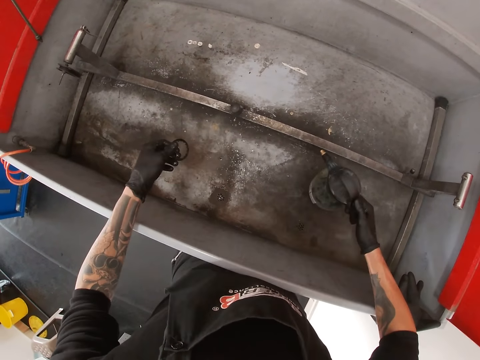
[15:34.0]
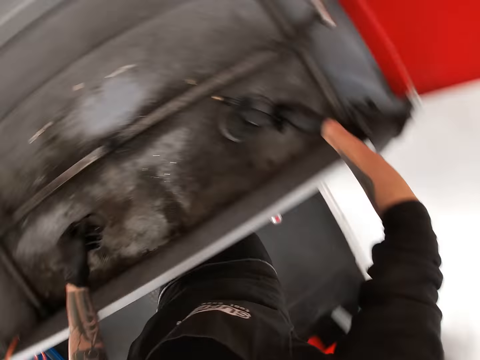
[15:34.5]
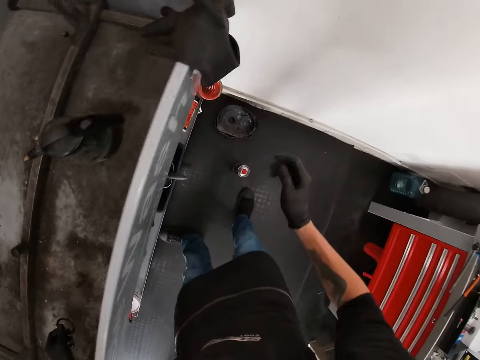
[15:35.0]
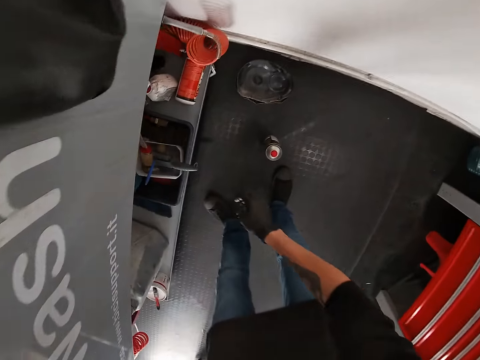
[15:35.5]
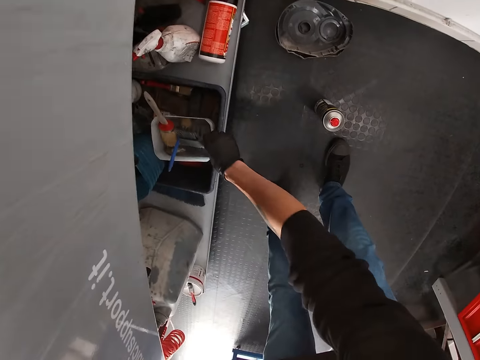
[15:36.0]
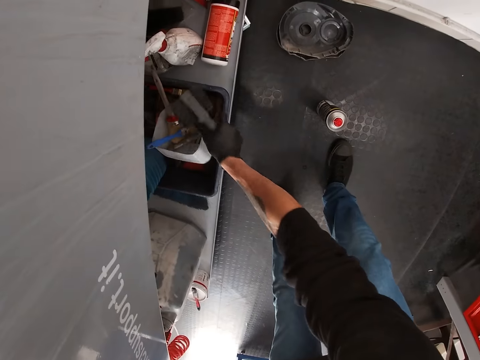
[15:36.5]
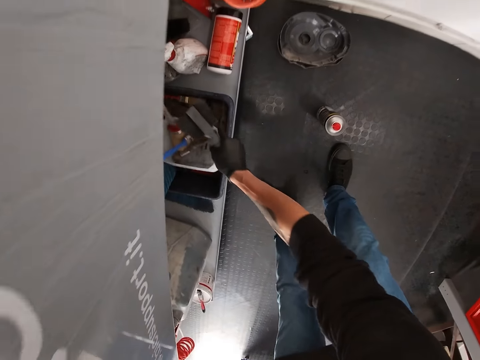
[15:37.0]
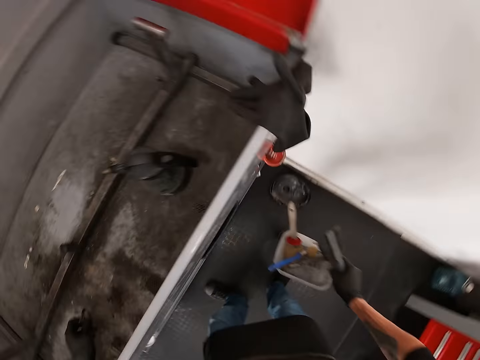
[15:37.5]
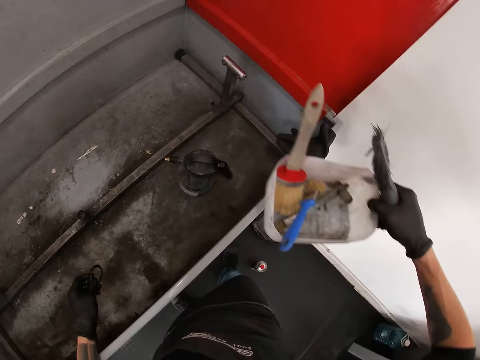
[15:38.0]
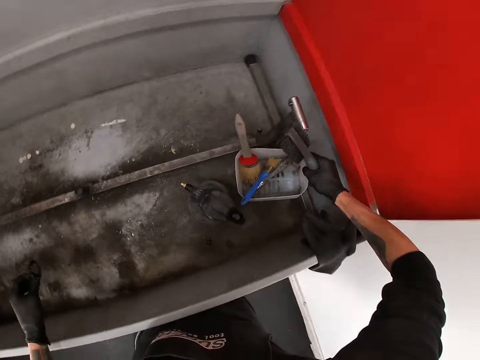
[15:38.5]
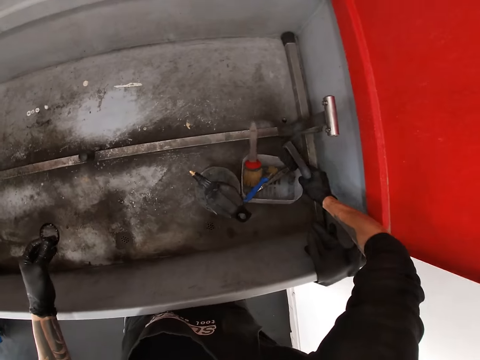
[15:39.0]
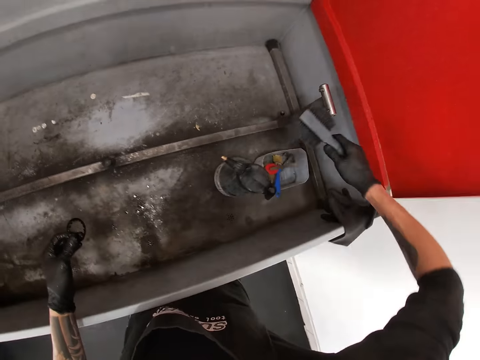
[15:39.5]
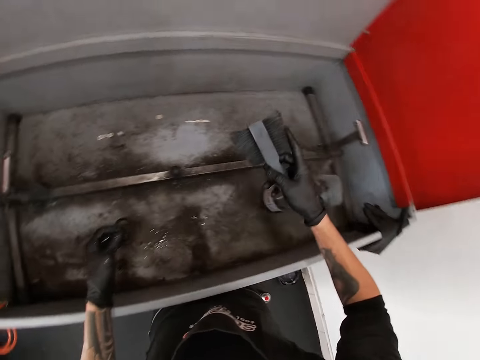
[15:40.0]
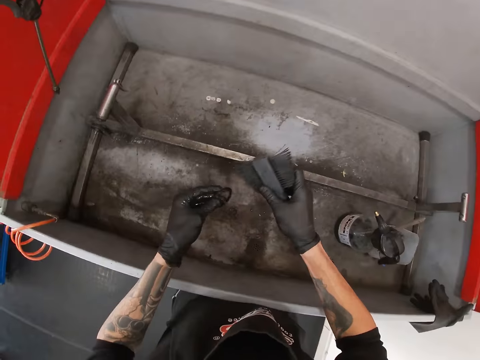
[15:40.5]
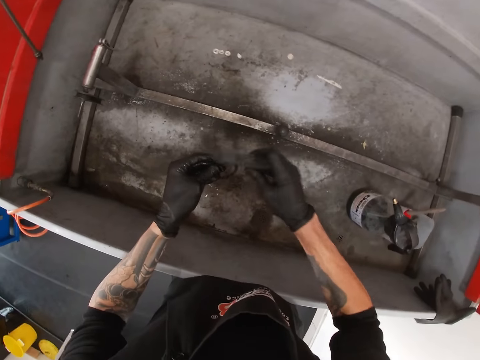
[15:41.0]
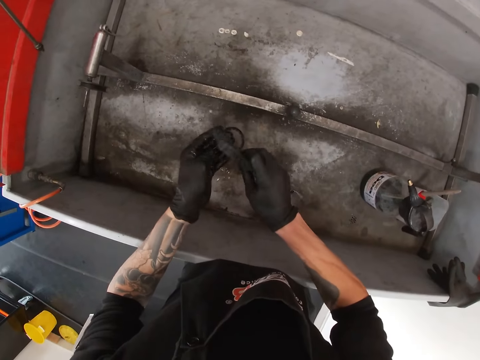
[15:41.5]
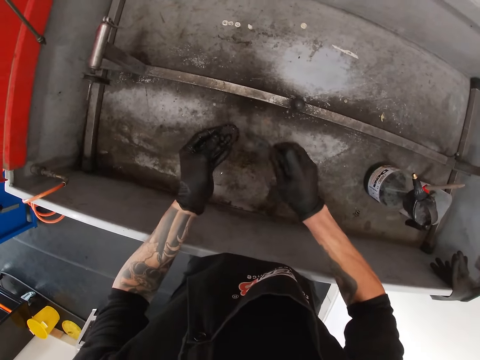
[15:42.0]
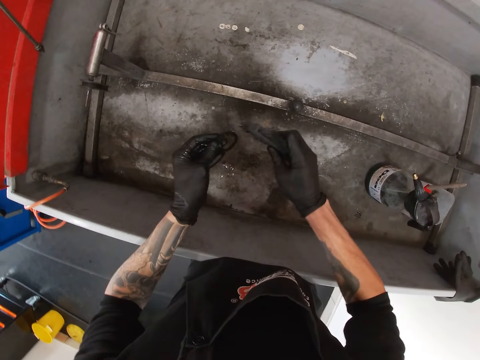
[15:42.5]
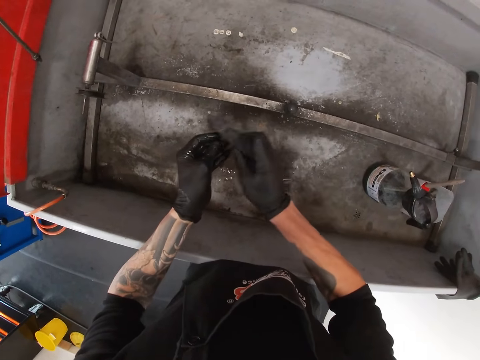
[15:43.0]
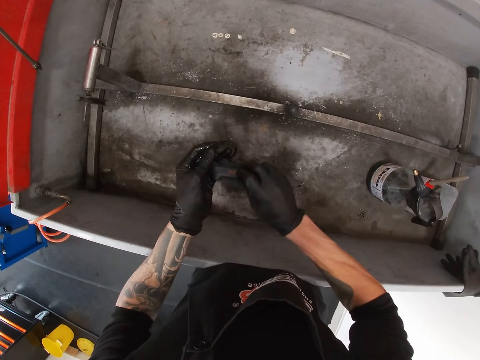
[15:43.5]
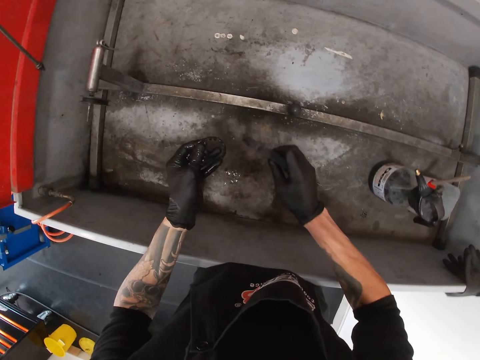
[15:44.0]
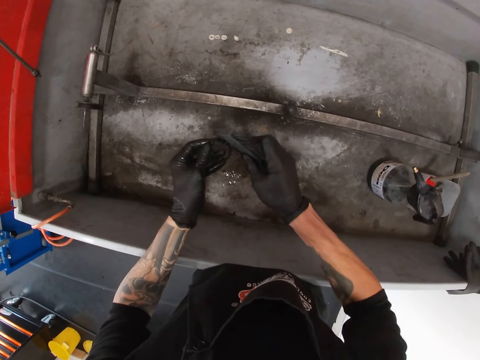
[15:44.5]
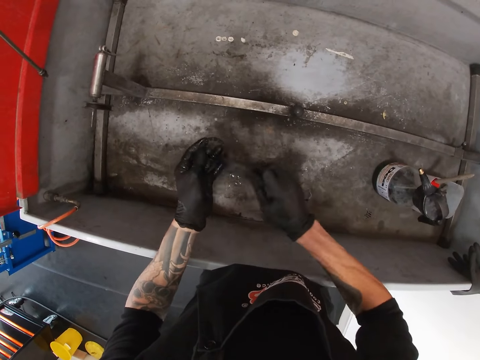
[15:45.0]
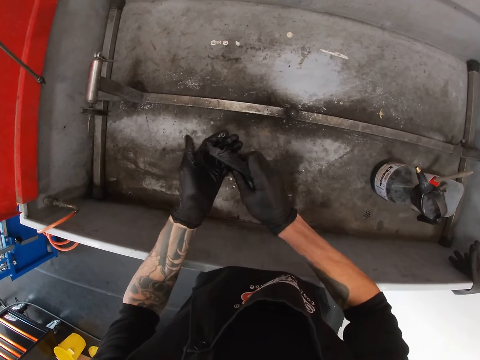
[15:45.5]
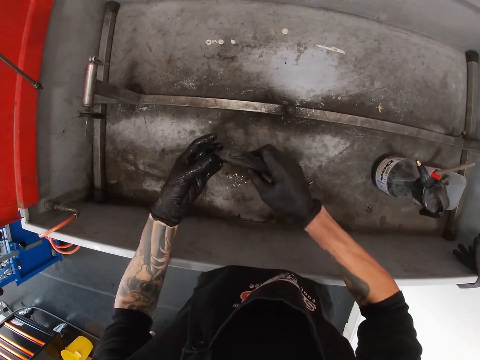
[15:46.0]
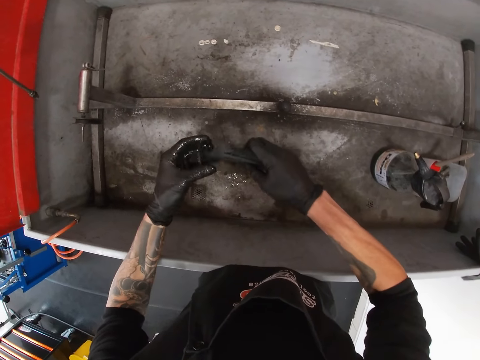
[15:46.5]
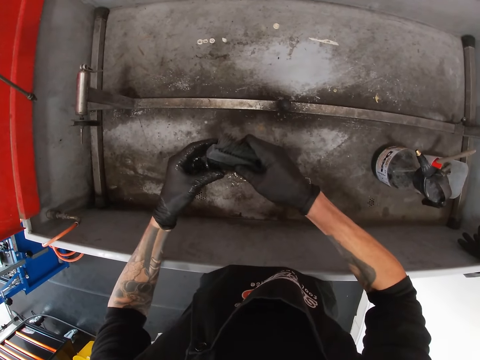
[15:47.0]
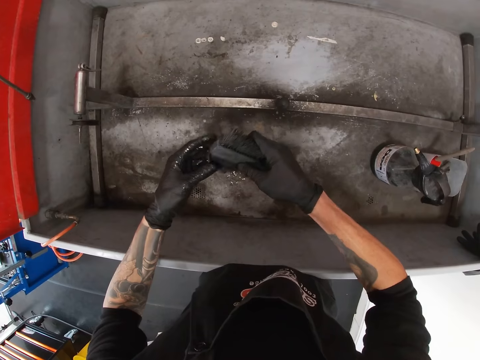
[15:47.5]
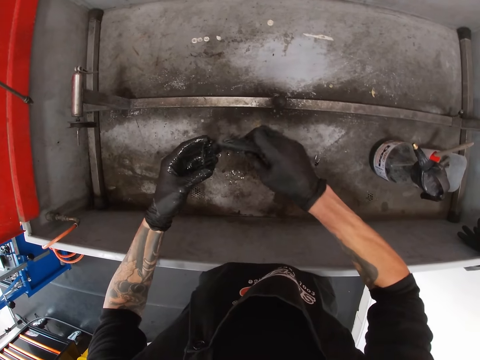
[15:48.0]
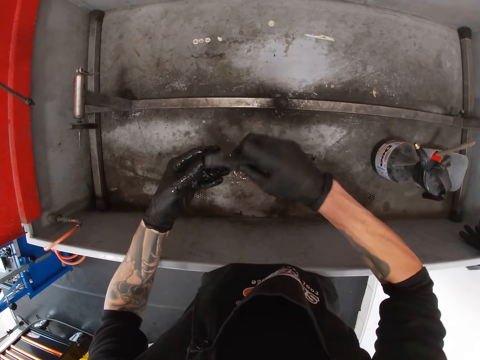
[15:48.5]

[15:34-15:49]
The camera wearer drops the hand pump sprayer on the bicycle wash machine. He picks up a metal brush from a container under the bicycle wash machine with his right hand. He picks up the container under the bicycle wash machine with his right hand. He drops the container on the bicycle wash machine. He brushes the piece of metal or ring with the brush in his right hand.

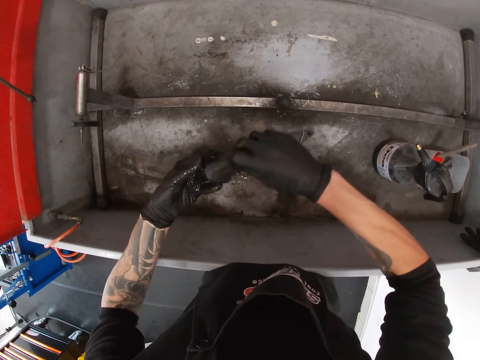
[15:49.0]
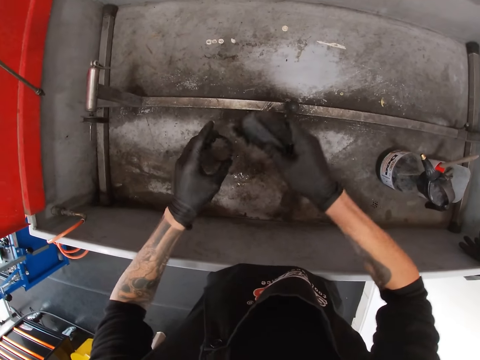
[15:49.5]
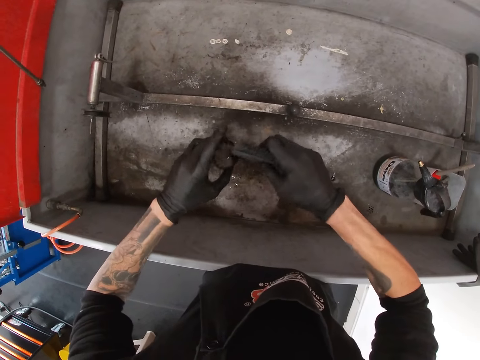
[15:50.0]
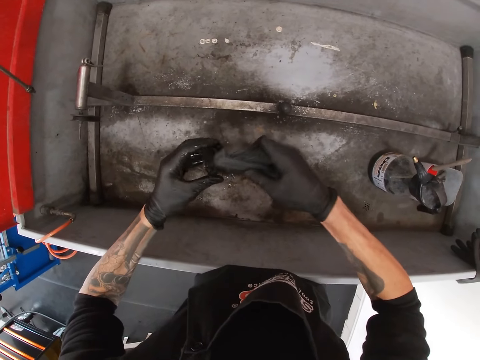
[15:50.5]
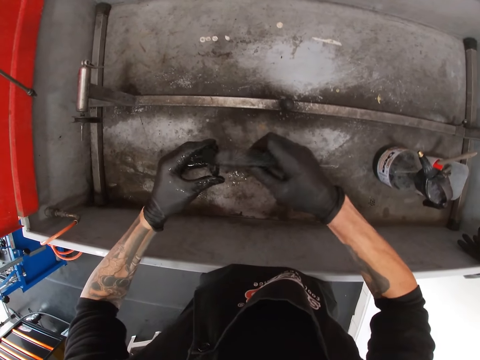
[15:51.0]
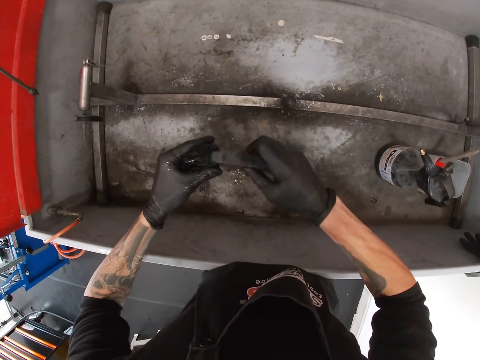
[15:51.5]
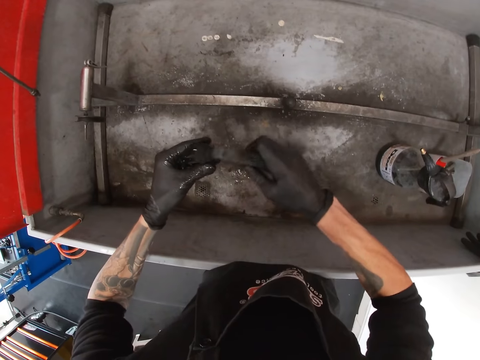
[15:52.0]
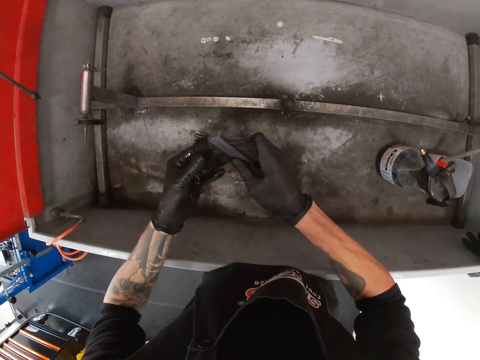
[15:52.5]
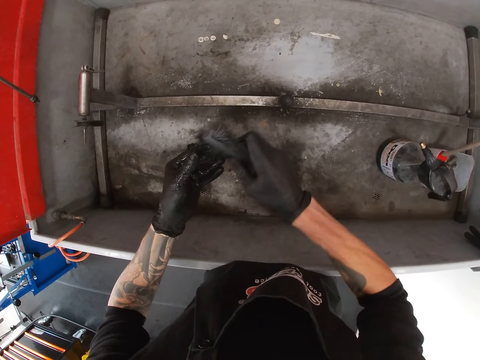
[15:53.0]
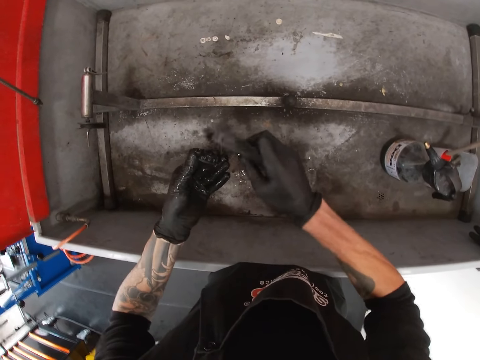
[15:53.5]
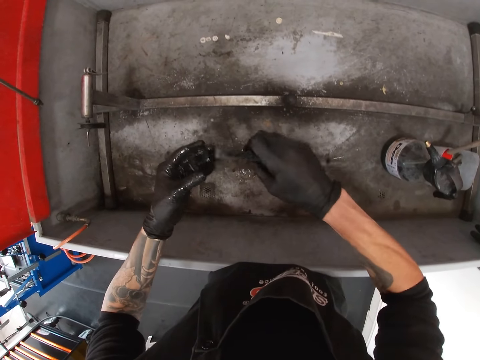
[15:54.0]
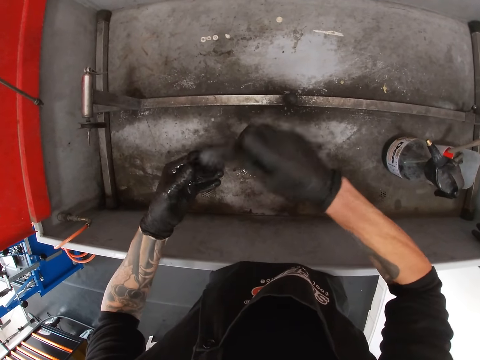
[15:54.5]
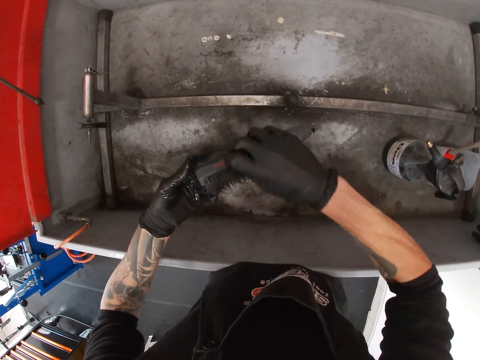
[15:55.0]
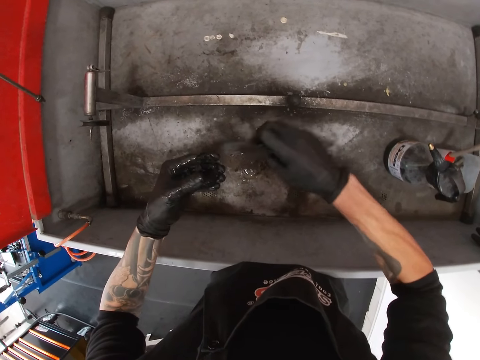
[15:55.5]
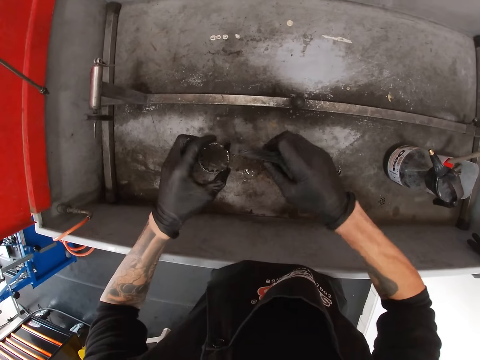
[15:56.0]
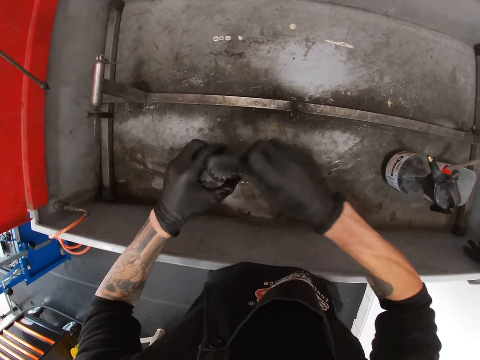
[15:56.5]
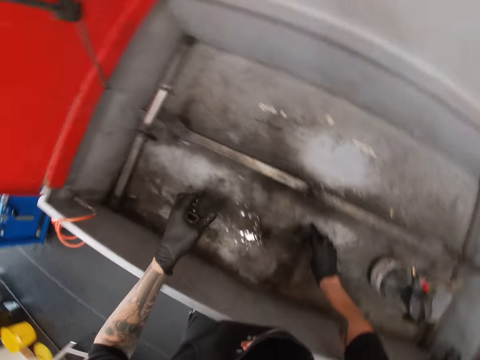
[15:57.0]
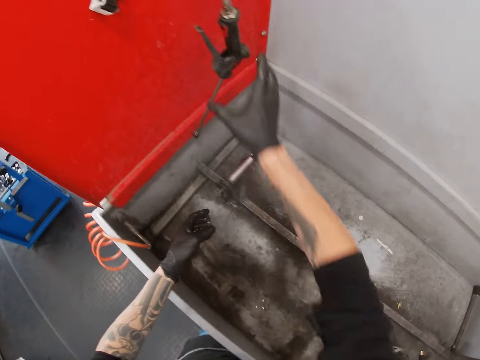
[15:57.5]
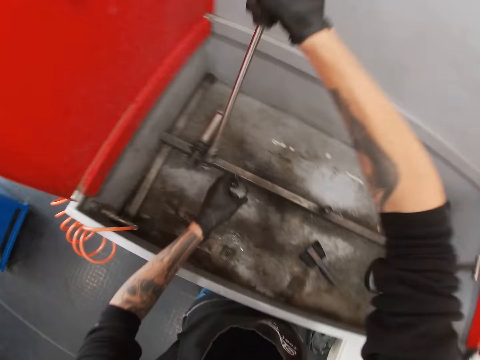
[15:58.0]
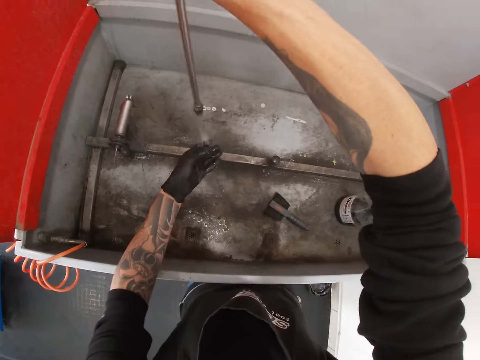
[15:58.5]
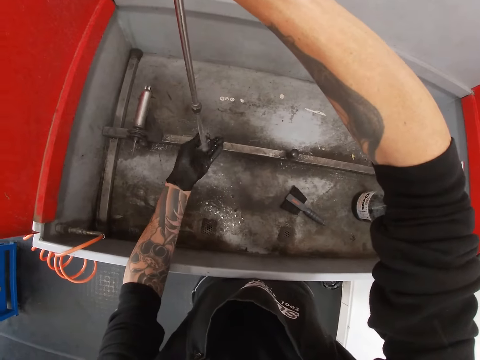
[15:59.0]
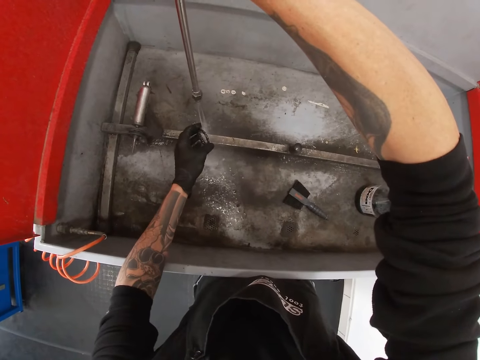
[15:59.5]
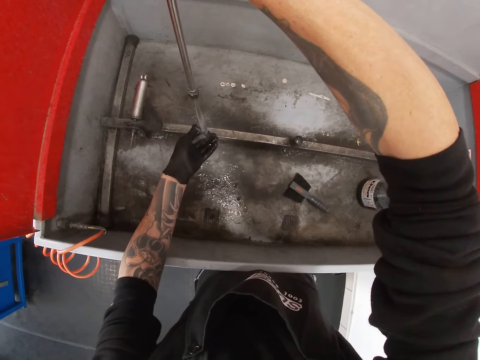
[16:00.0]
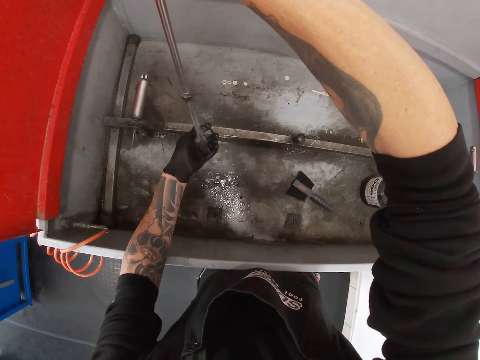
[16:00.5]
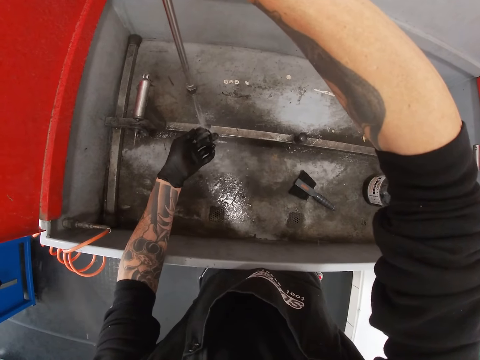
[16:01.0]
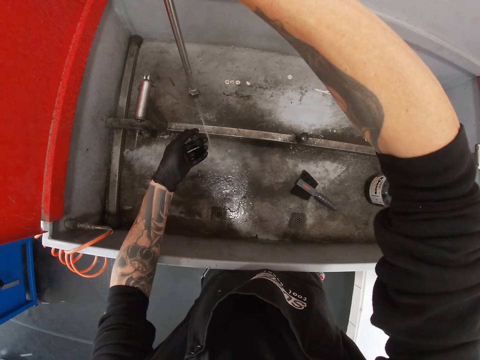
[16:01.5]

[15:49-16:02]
The camera wearer drops the brush on the bicycle wash machine. He puts the ring in the metal box. He picks up the nozzle from the bicycle wash machine with his right hand. He sprays water from the nozzle in his right hand to the piece of metal in his left hand.
